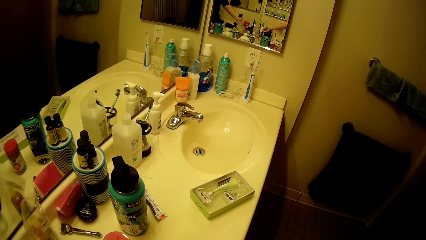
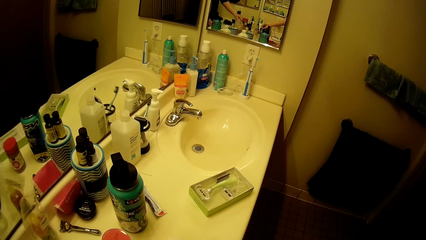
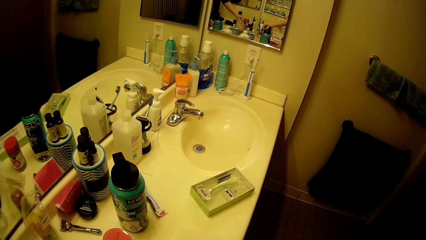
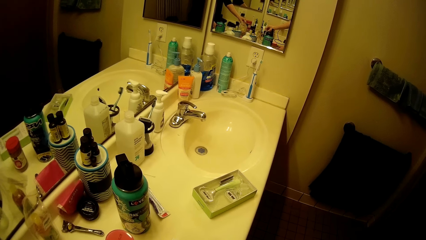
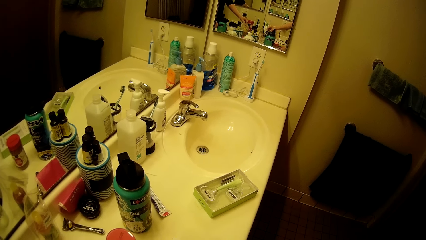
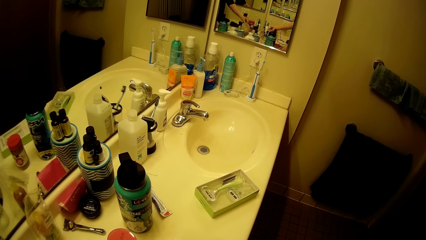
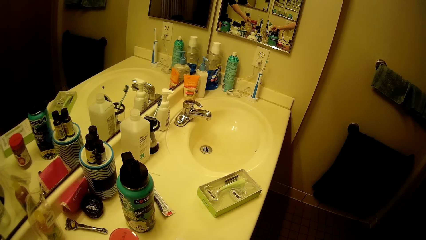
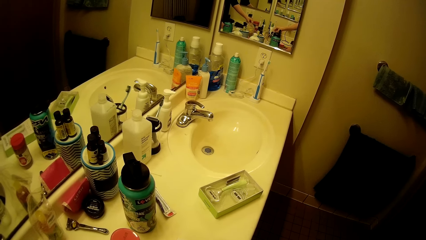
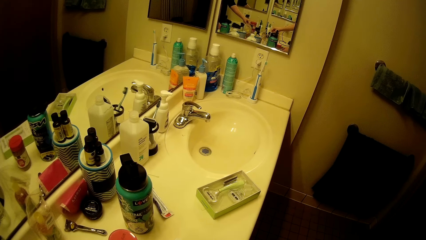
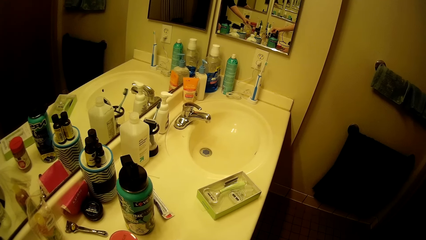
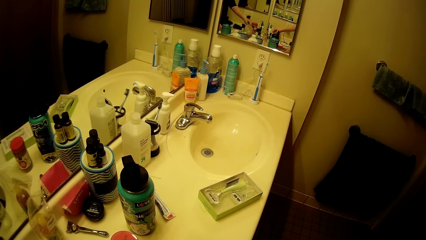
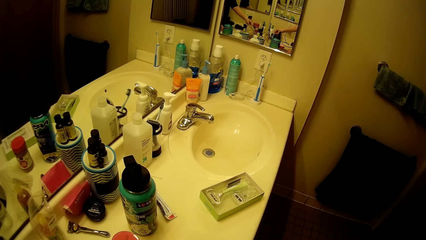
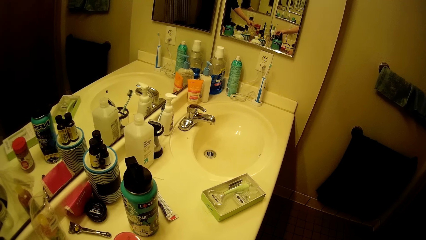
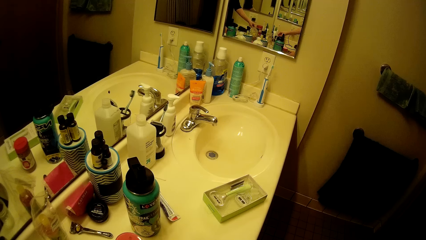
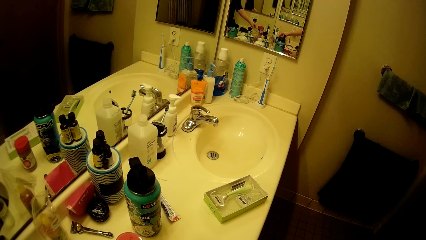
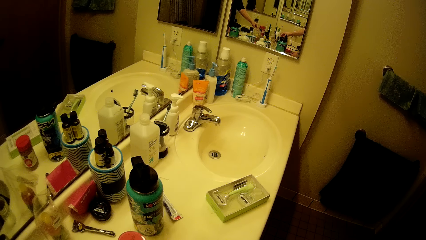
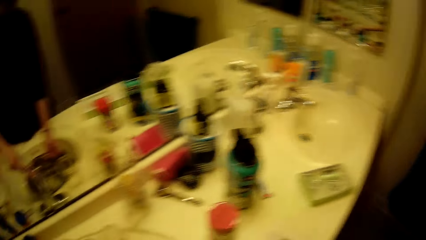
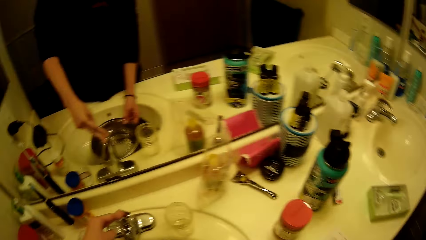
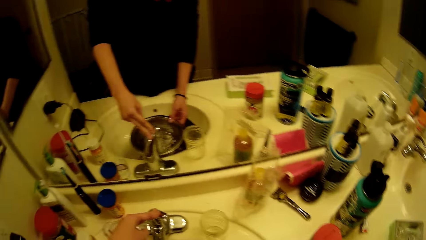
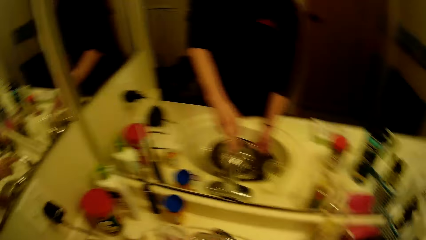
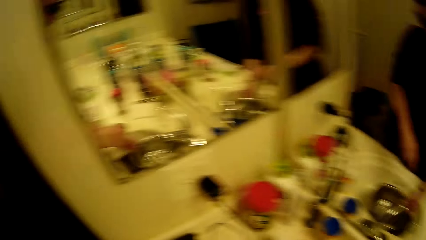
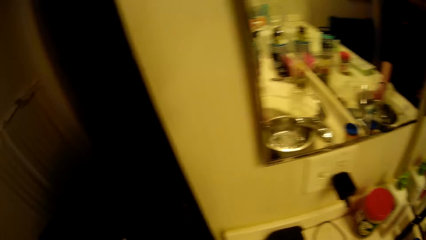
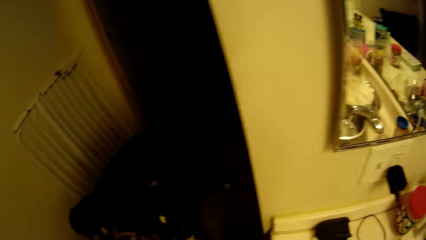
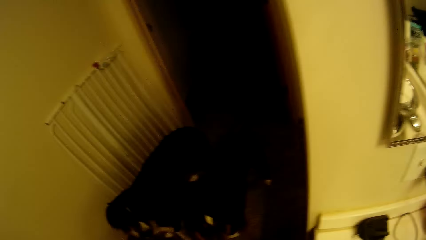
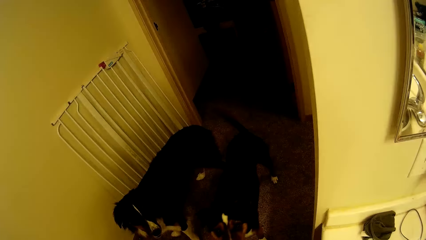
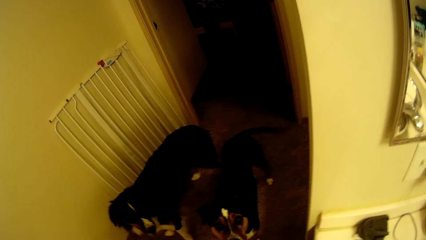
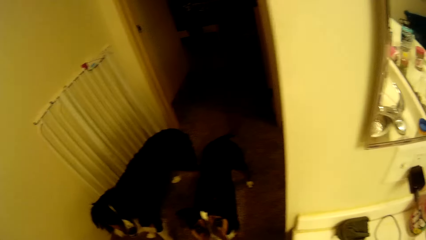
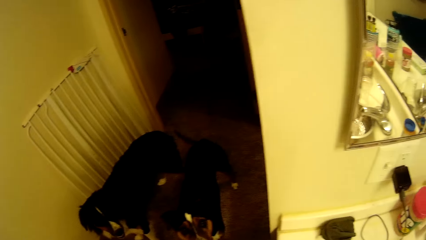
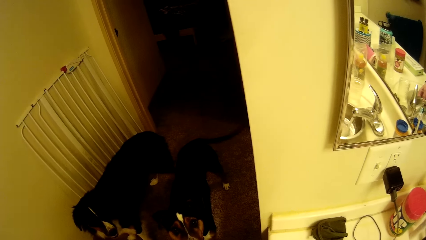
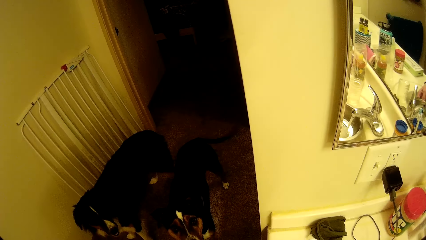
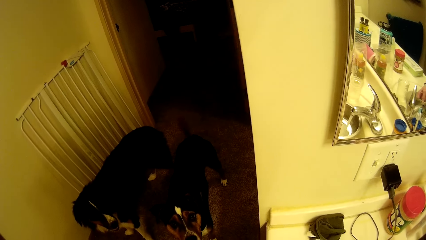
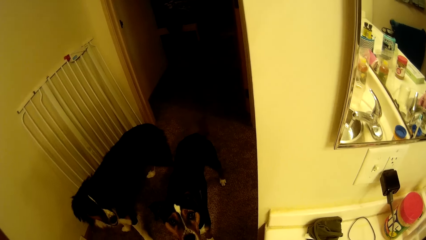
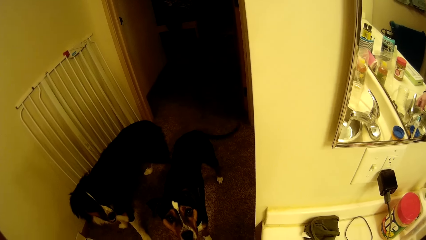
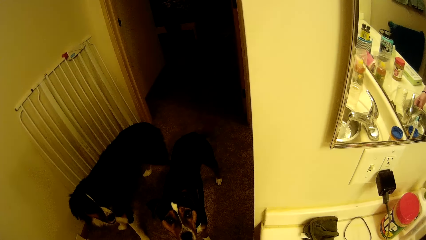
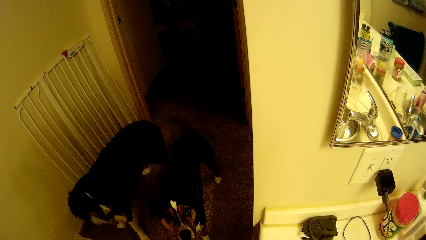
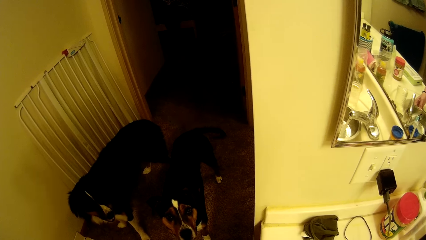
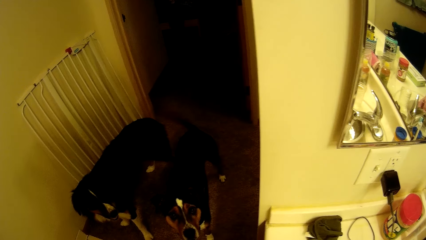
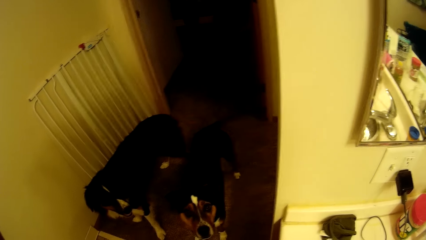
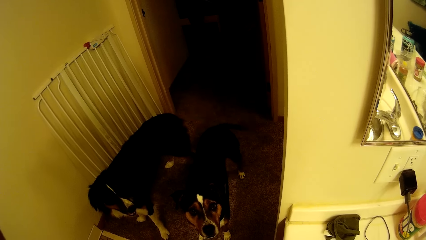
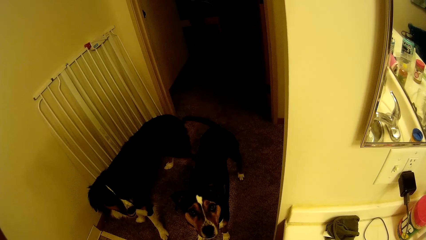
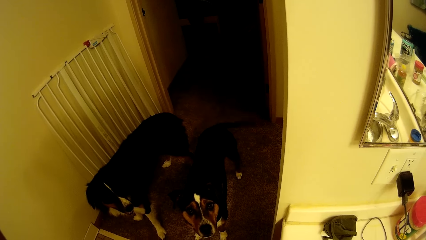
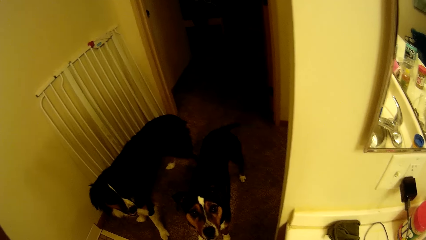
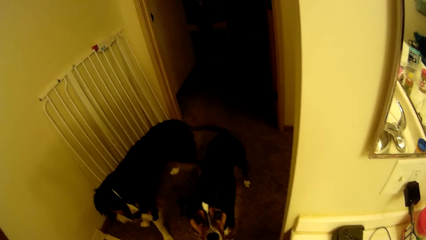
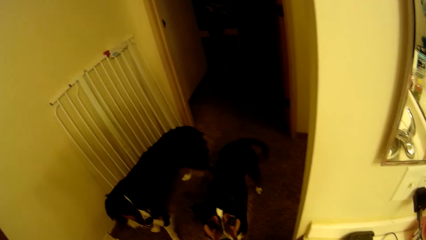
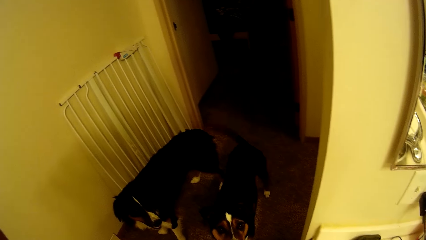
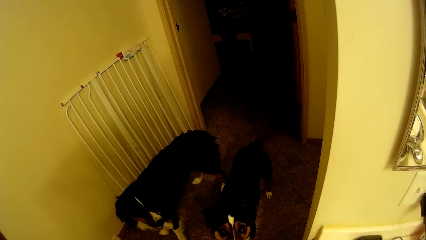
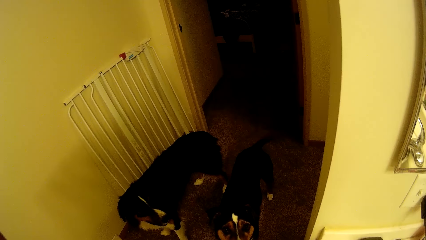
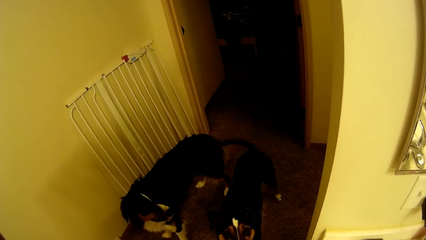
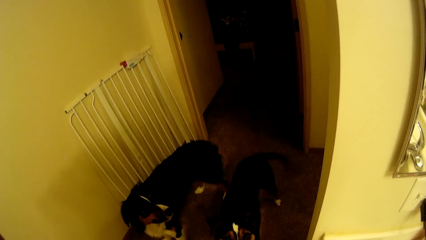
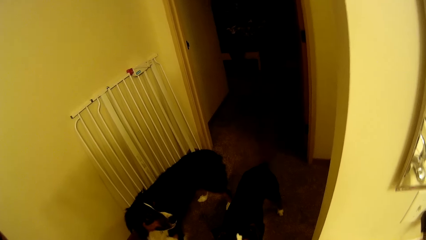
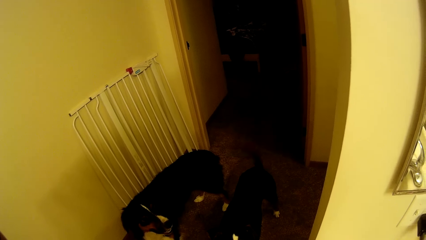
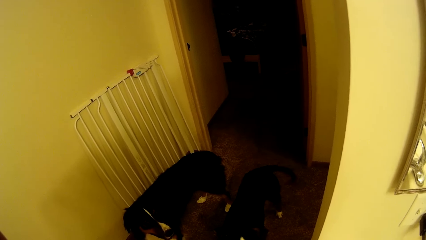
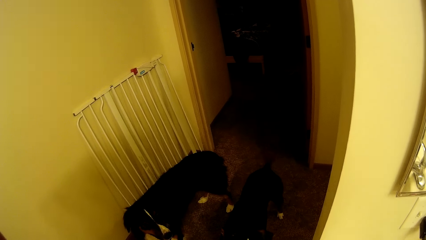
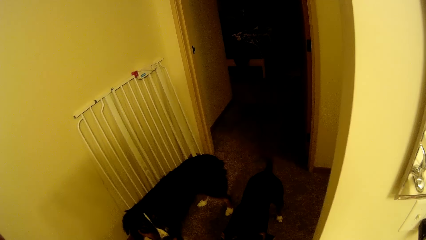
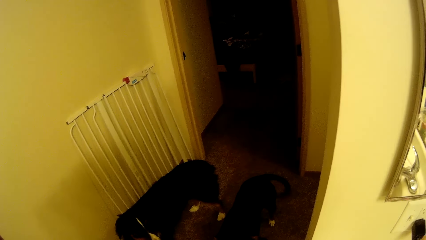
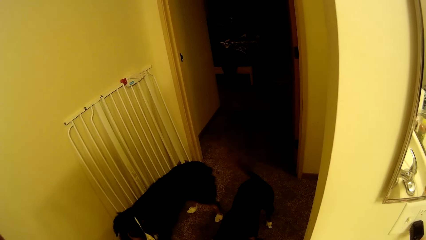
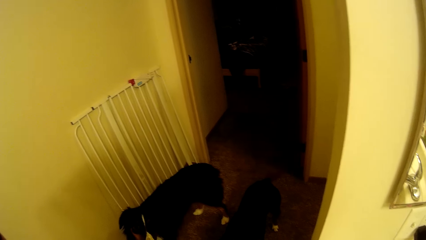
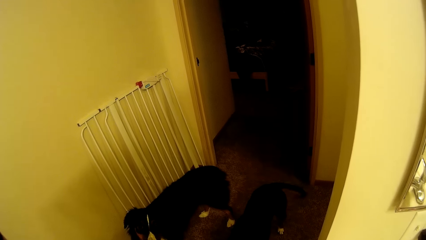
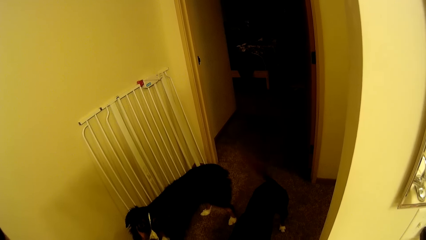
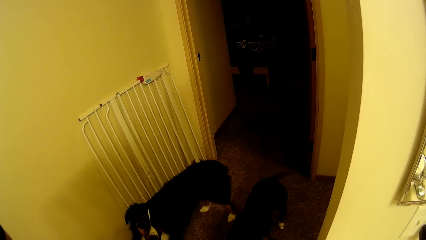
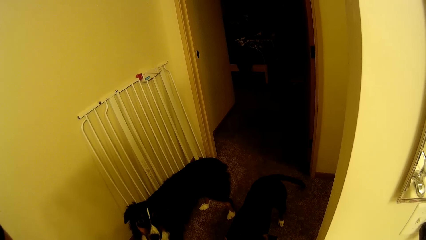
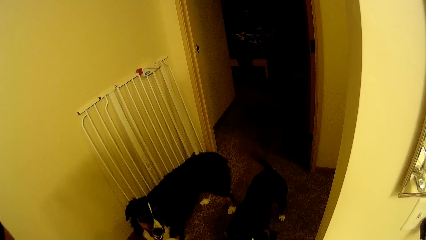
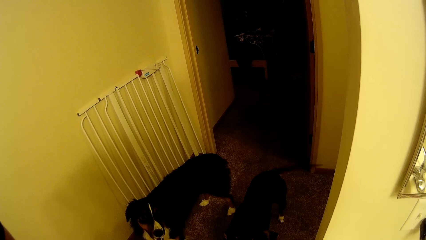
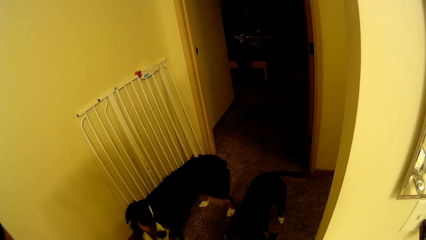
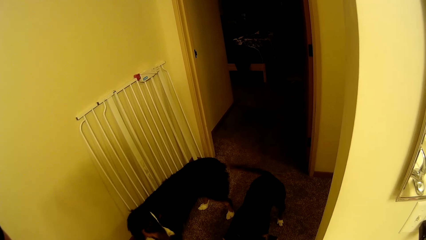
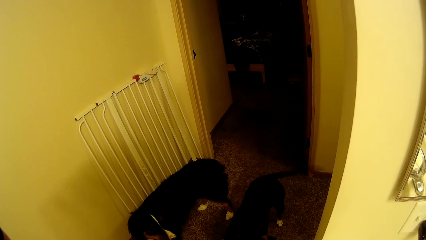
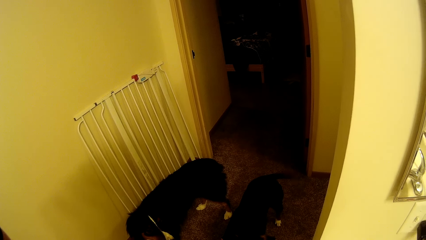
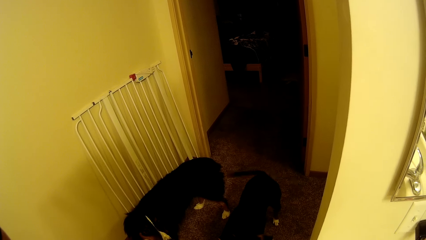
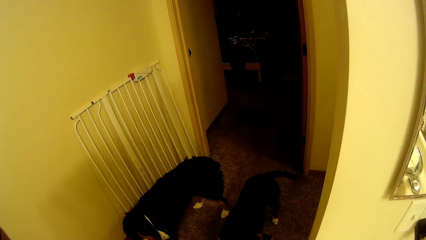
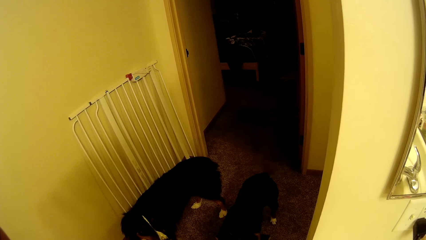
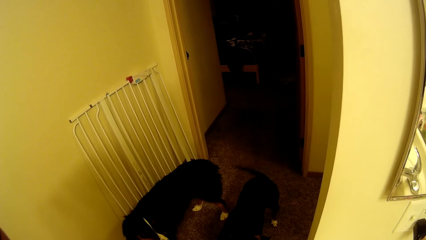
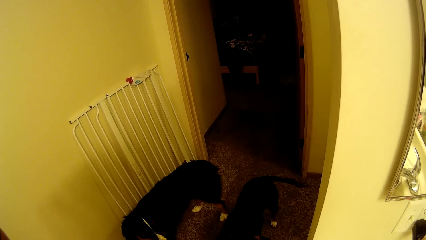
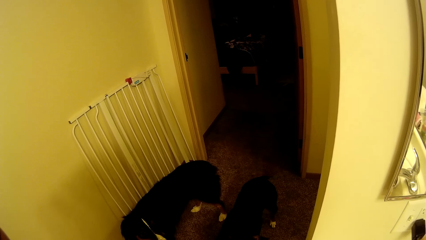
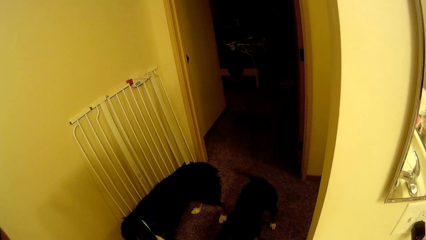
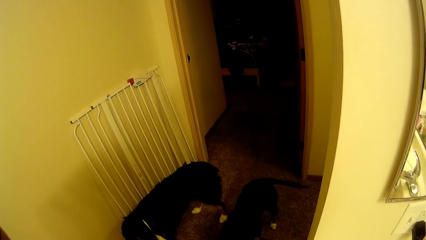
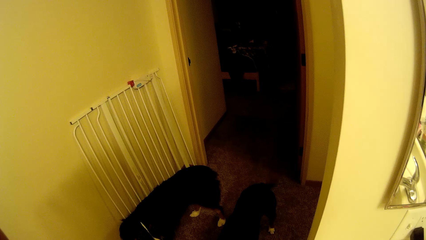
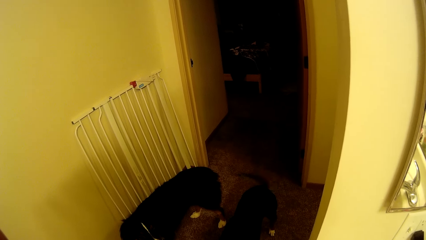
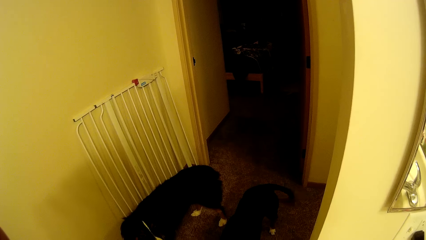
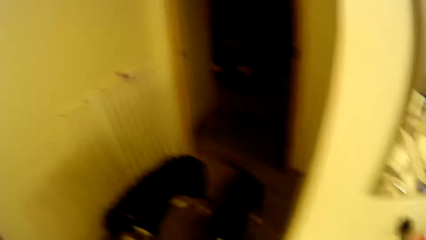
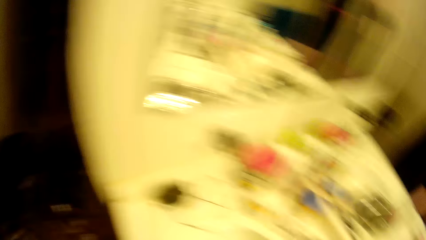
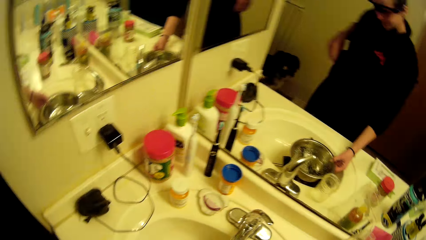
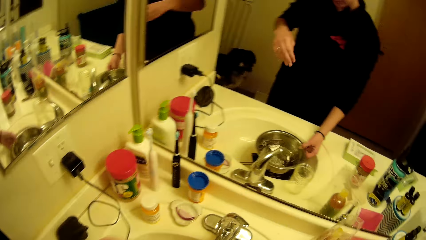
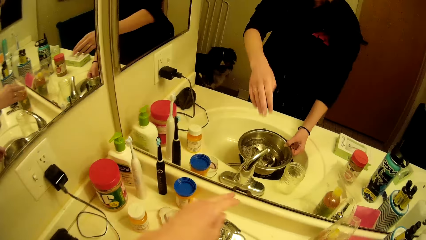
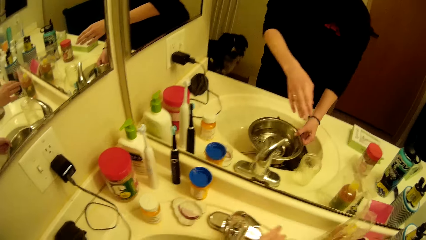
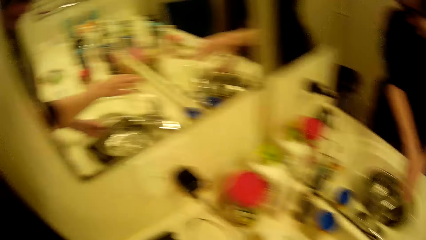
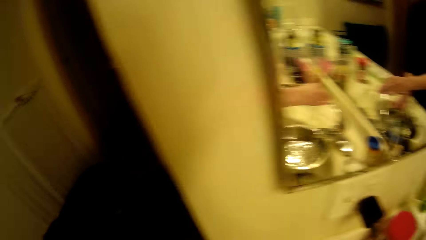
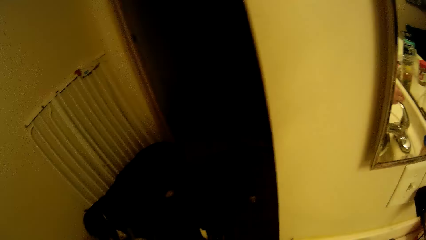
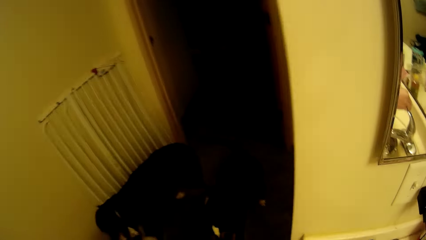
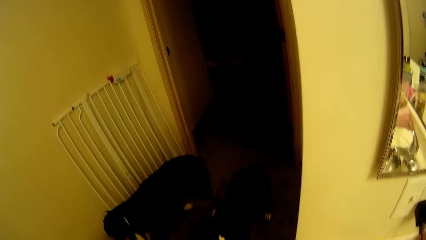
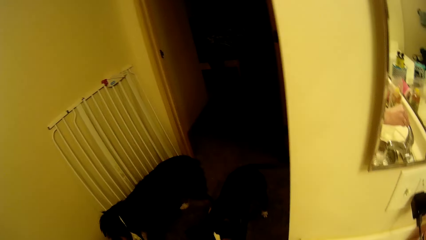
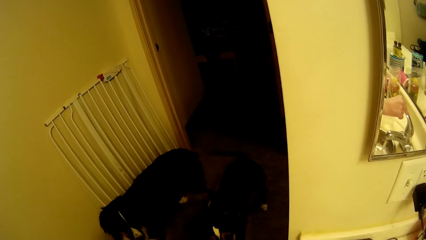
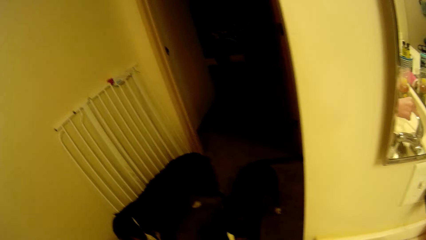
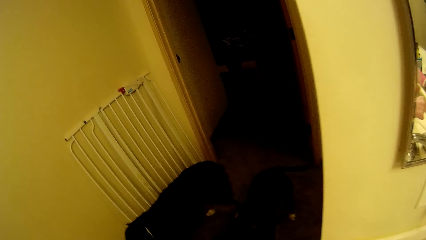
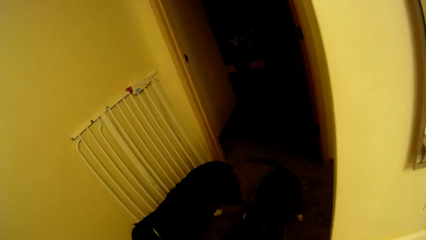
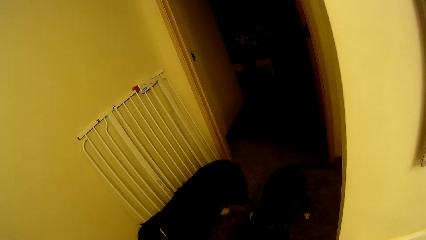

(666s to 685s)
The camera wearer looks around. They stare at the sink. They look around. They stare at the dog. They look around. They look around again.
